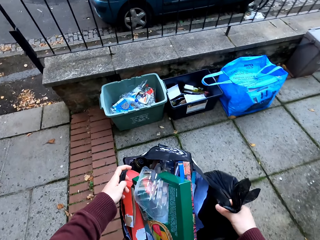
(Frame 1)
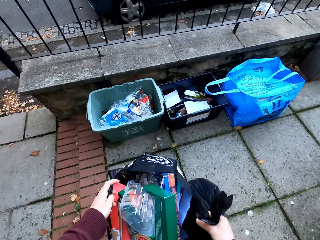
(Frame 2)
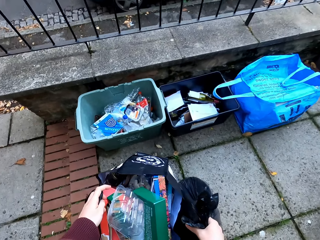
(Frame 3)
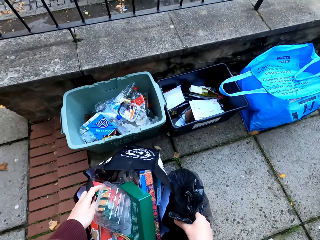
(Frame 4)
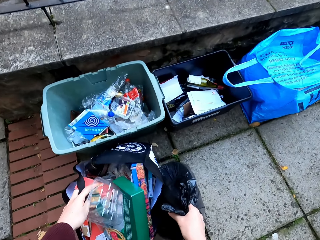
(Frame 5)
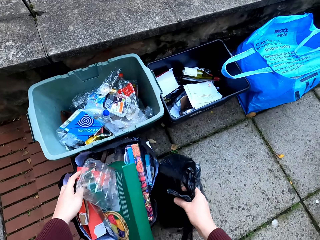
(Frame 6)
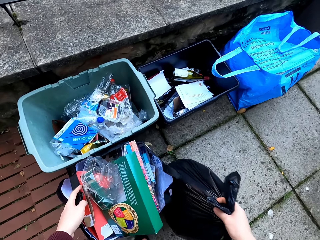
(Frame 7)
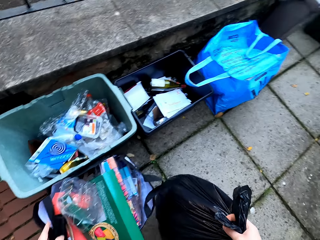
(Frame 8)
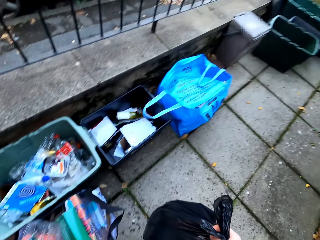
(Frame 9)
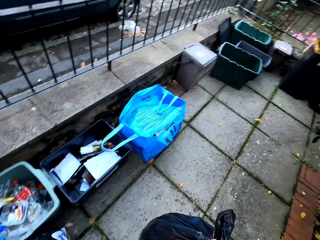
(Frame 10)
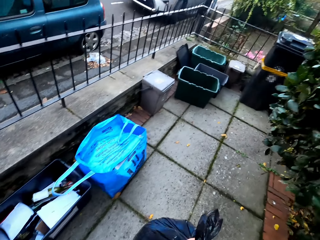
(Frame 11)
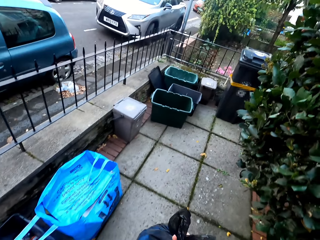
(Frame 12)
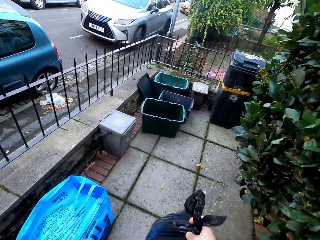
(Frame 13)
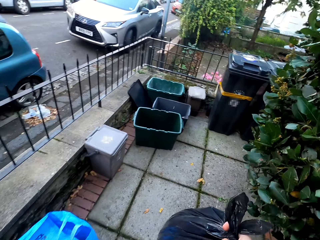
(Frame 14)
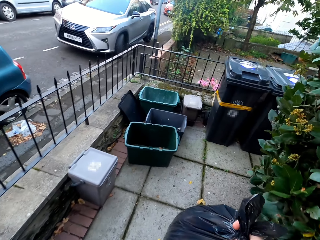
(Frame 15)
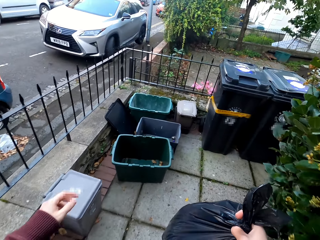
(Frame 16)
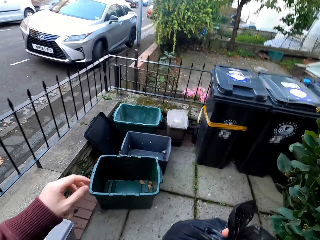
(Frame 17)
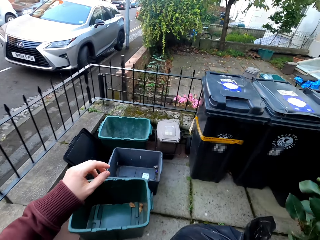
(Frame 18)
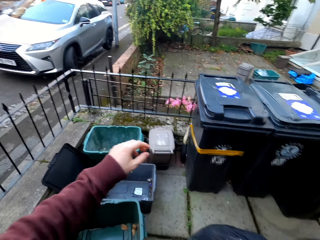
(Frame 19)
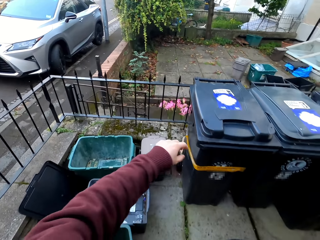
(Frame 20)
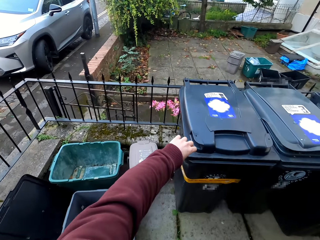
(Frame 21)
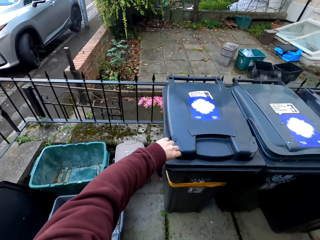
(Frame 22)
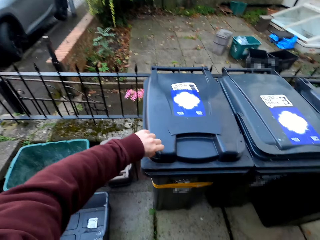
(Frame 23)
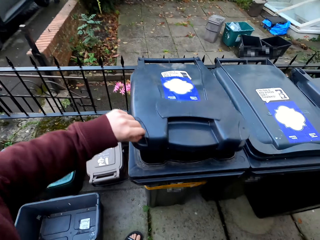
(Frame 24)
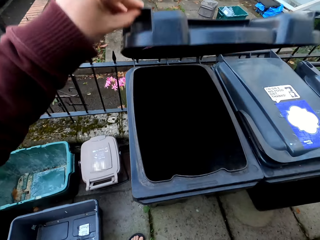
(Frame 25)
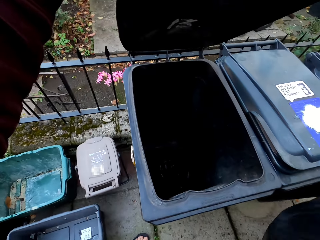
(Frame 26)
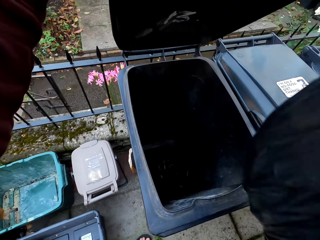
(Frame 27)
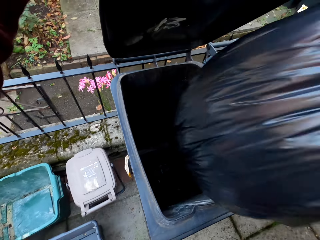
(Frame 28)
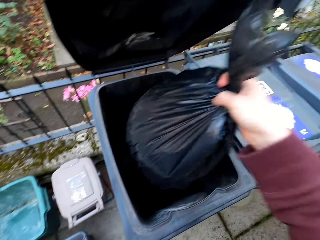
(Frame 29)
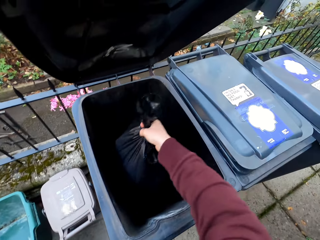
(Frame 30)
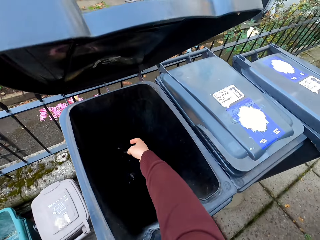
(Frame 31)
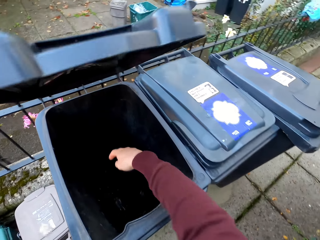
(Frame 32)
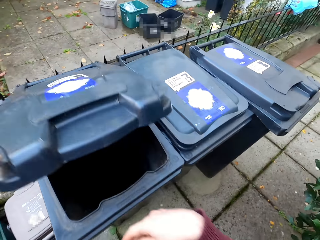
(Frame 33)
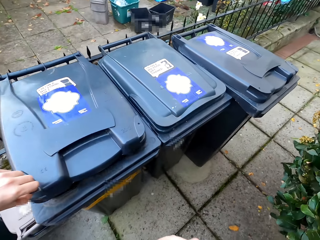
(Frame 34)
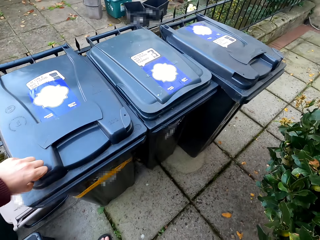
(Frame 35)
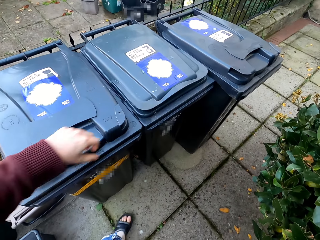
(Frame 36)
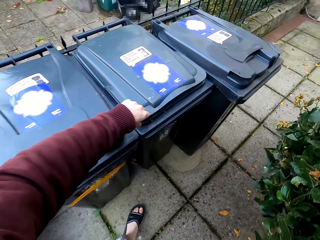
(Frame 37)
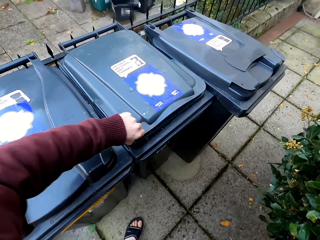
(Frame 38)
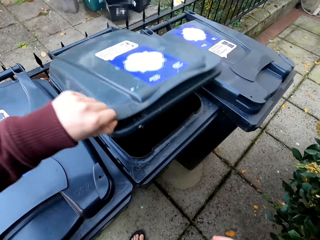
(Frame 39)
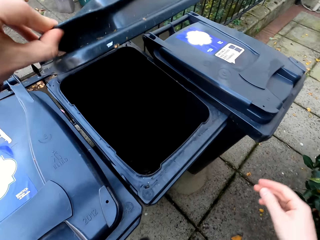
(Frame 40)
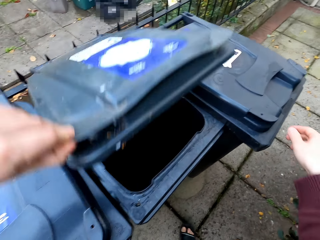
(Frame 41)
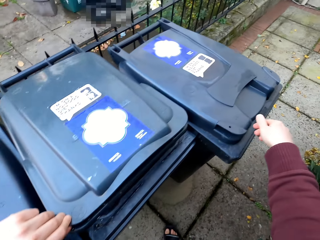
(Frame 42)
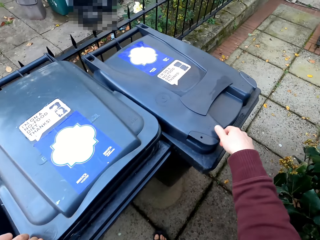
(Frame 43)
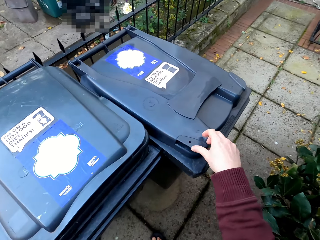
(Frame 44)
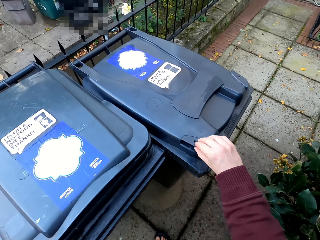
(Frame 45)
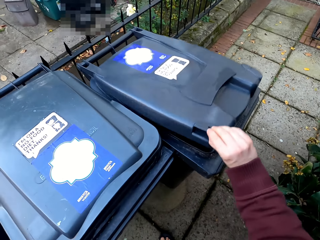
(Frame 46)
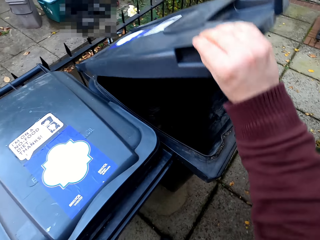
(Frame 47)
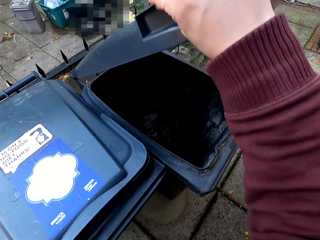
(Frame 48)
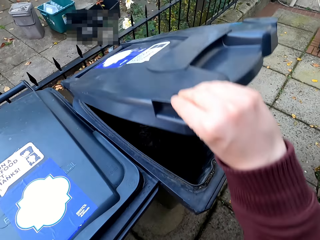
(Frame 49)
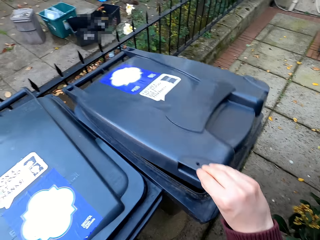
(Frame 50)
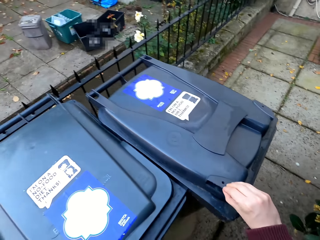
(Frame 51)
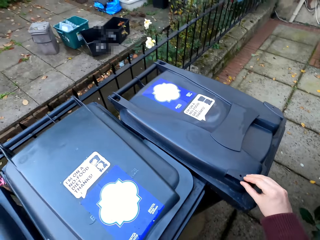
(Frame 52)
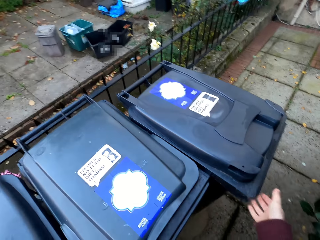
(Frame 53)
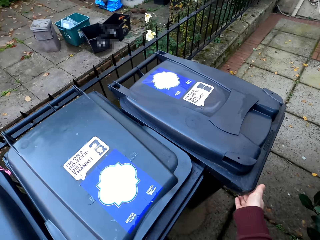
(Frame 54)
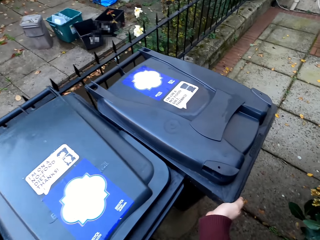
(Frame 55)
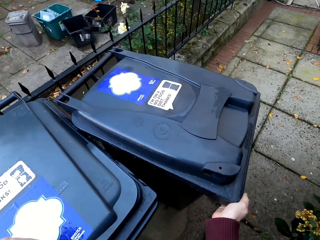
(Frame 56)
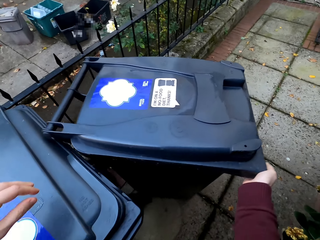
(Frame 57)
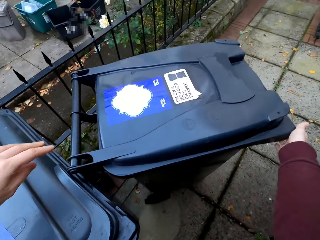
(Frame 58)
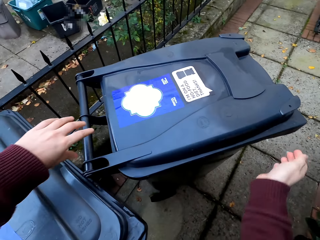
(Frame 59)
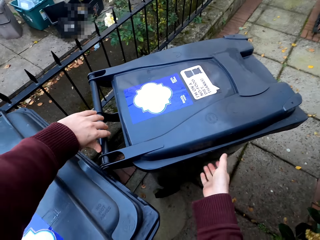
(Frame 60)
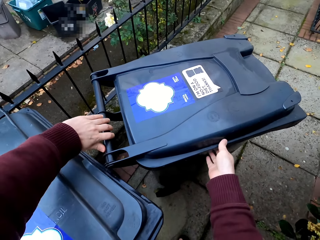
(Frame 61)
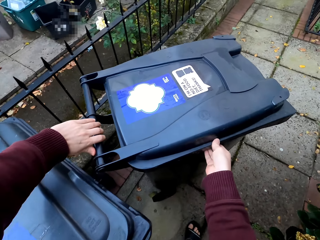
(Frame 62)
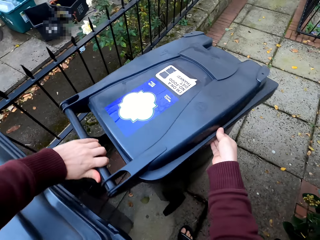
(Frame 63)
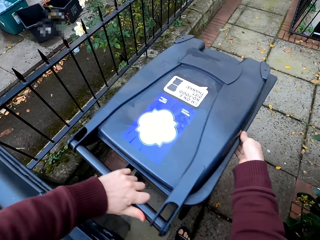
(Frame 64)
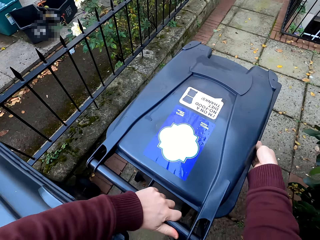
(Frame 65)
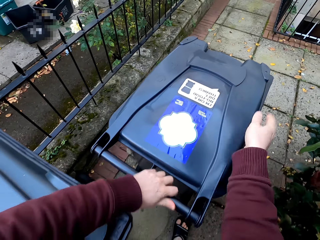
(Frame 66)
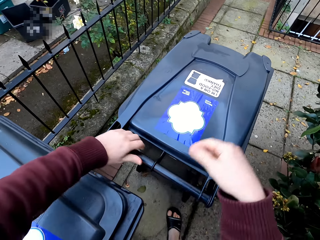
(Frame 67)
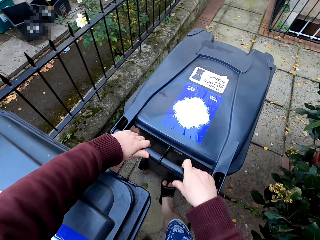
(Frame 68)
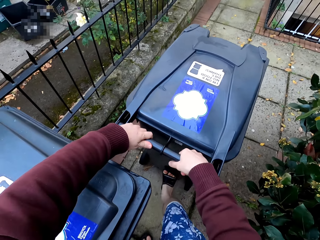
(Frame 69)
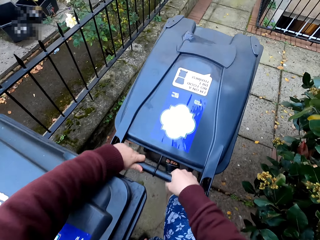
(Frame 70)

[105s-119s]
The camera wearer puts the bins down. They pick up the plastic bag. They walk in the compound. They open the dustbin. They drop litter in the dustbin. They close the dustbin. They look inside the litter bins. They open another dustbin. They close the dustbin. They move the litter bin.

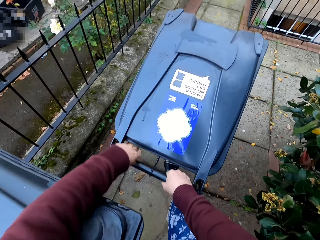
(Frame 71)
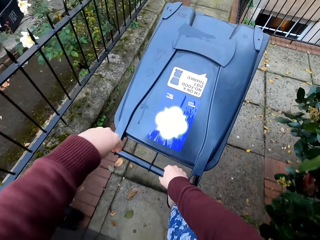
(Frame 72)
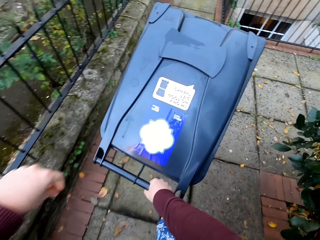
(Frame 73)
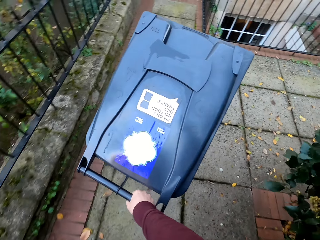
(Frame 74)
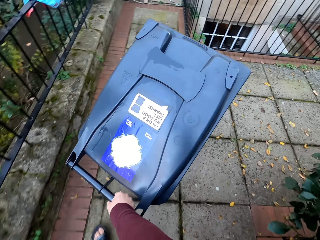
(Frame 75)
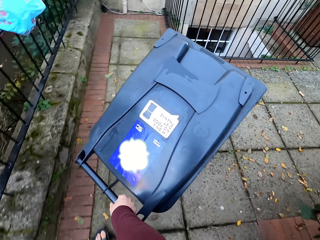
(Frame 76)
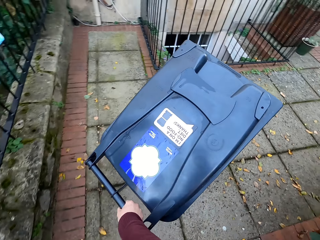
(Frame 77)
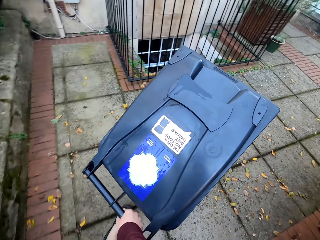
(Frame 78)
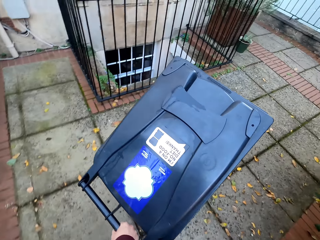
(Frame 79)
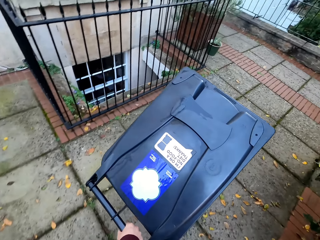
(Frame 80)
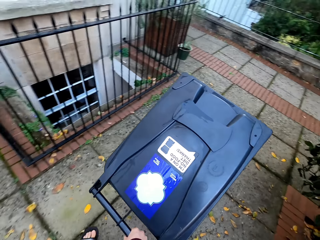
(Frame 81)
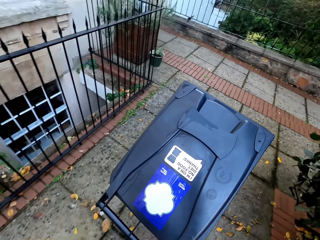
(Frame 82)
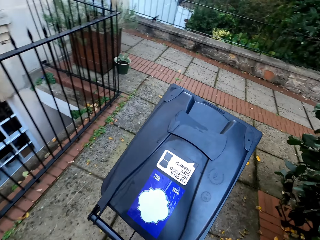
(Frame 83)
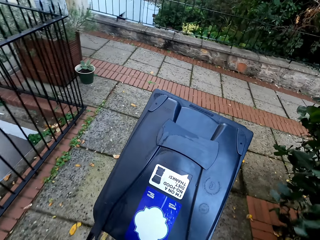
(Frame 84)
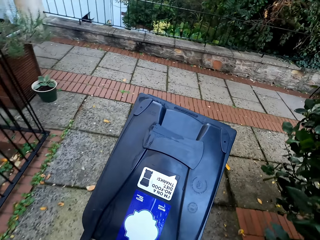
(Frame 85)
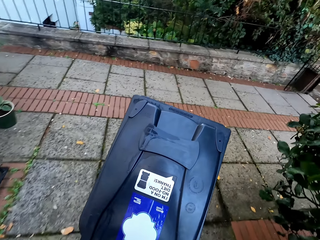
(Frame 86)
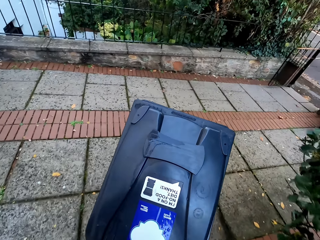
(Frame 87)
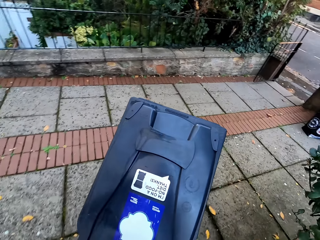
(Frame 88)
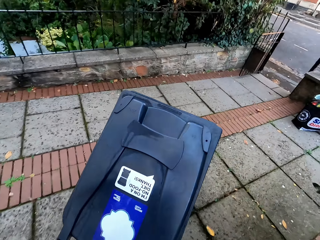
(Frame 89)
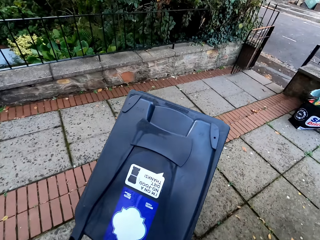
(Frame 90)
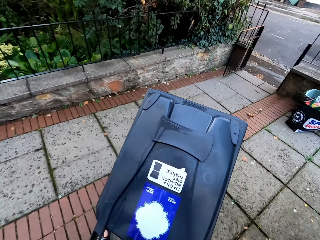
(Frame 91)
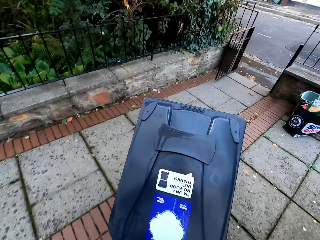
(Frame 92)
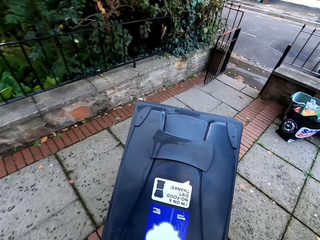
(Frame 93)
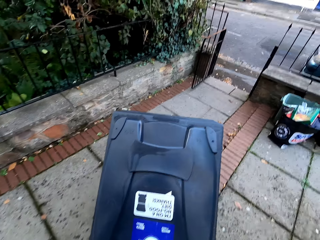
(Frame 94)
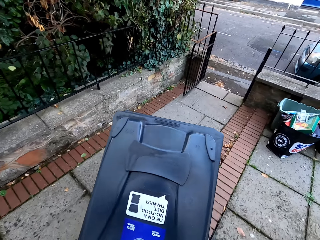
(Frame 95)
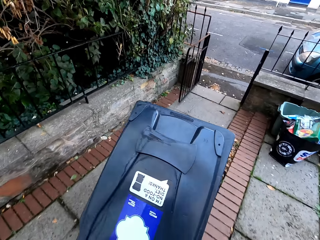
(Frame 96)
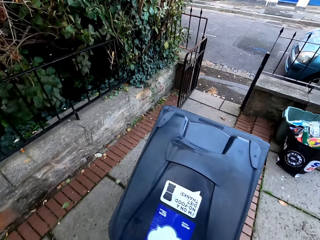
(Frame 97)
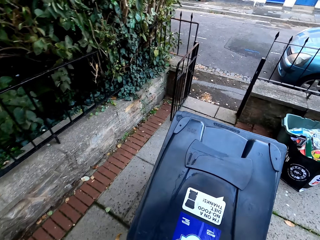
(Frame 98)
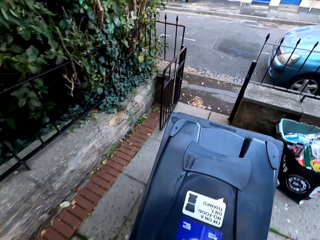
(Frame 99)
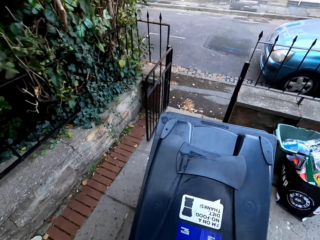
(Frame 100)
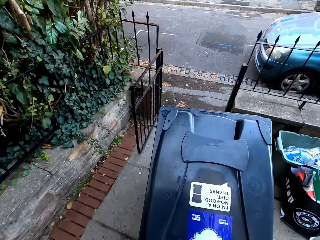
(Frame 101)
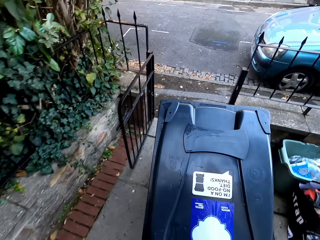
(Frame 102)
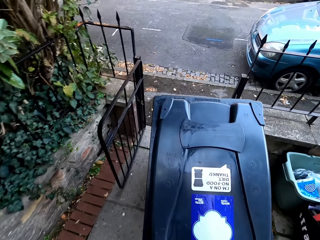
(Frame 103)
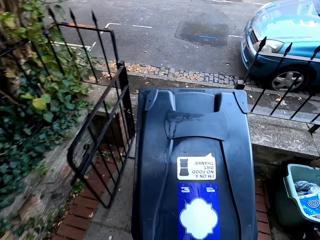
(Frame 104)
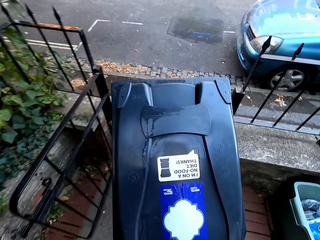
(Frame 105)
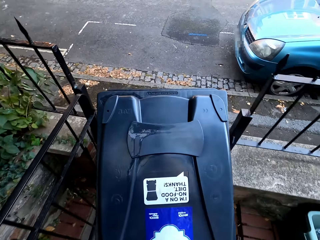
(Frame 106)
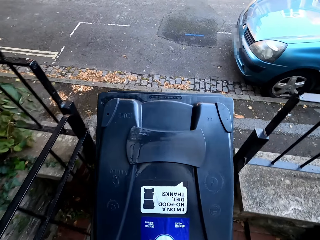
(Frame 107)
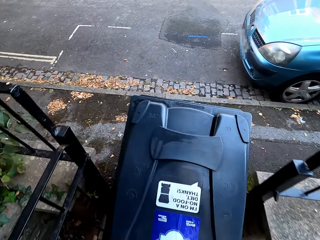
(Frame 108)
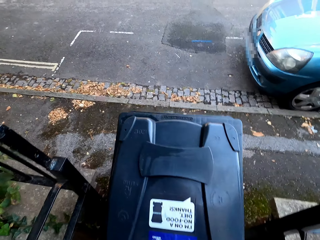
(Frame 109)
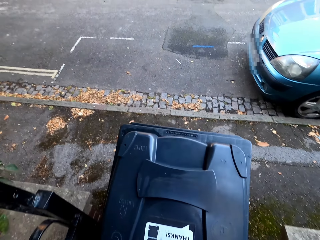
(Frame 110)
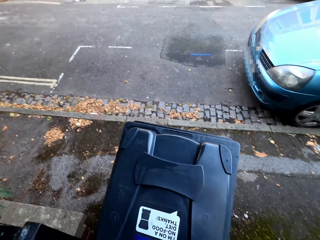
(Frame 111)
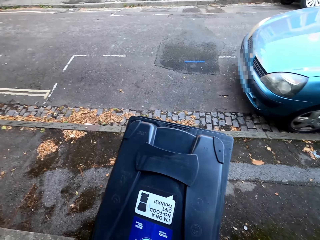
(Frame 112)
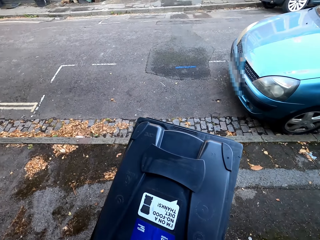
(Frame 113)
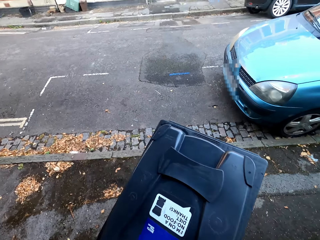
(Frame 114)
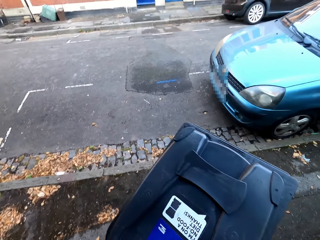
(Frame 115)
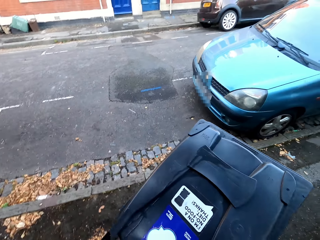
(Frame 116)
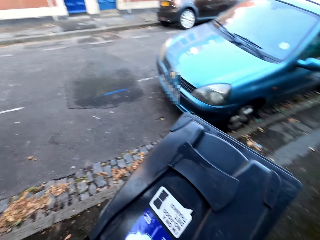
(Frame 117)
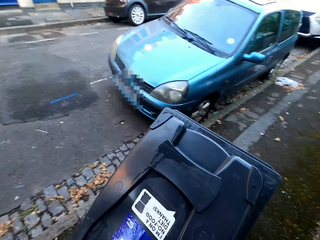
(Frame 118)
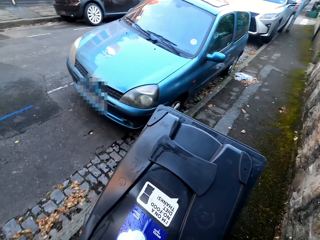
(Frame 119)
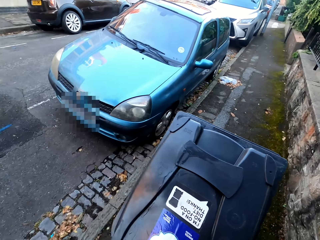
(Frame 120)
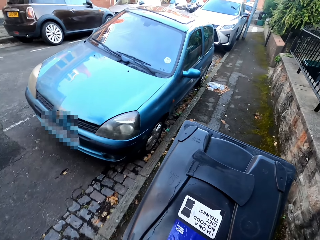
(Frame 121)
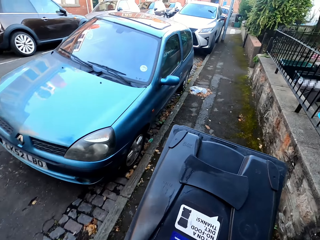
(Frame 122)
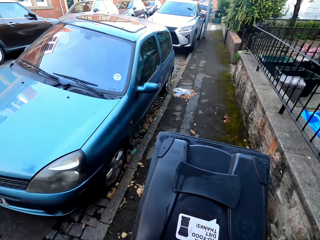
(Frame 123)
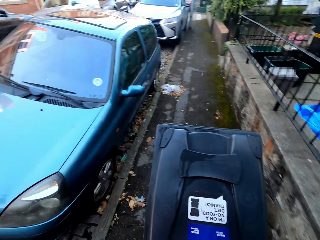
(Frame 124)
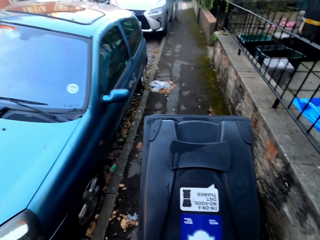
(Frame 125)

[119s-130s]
The camera wearer moves the dustbin out of the compound.
